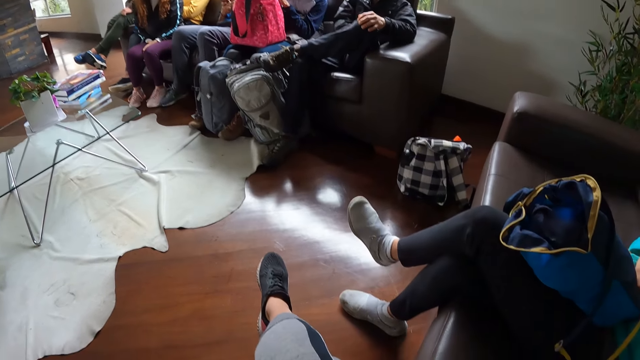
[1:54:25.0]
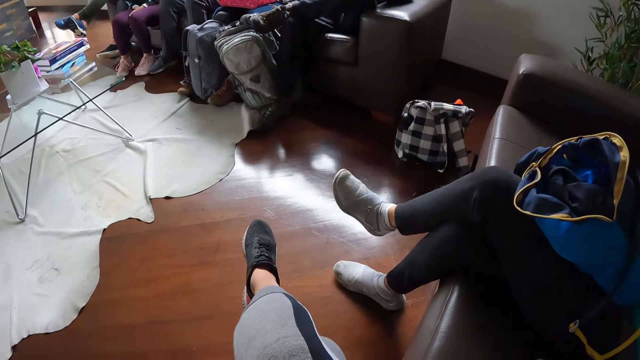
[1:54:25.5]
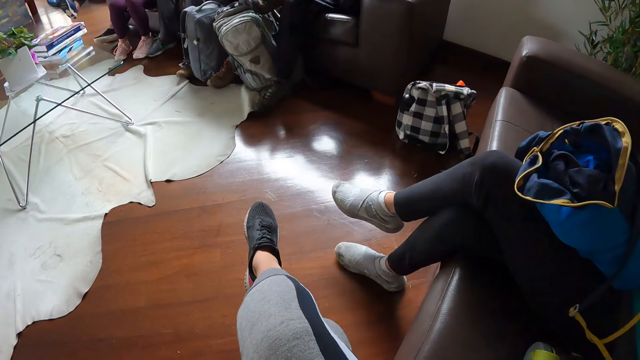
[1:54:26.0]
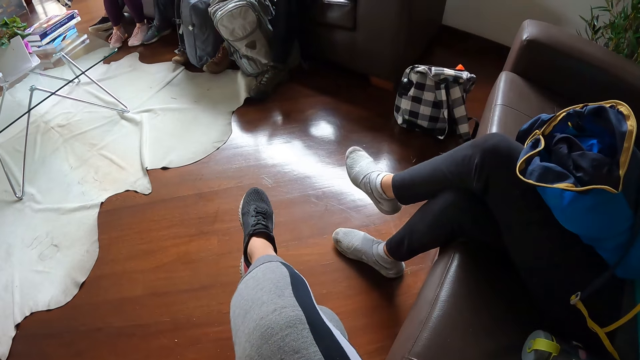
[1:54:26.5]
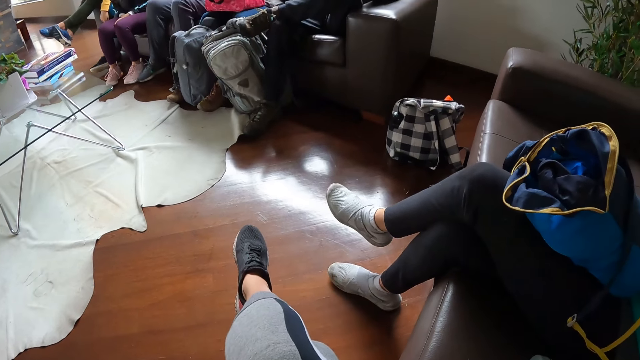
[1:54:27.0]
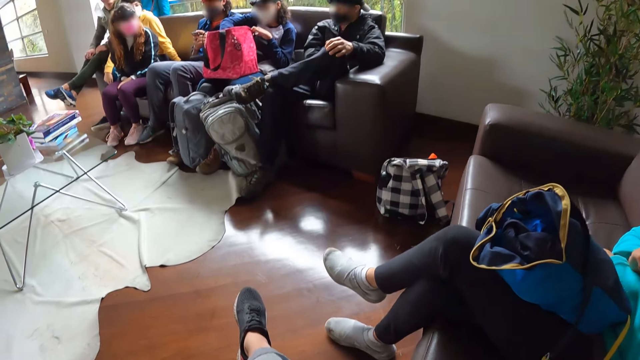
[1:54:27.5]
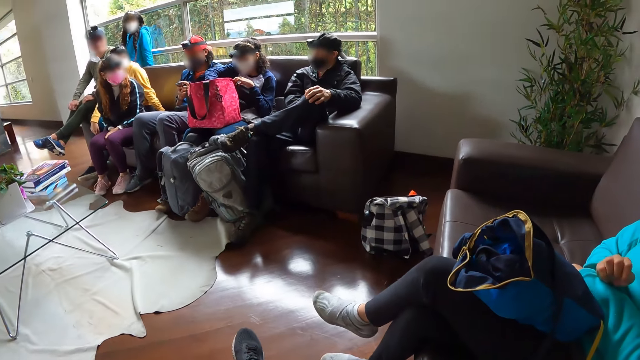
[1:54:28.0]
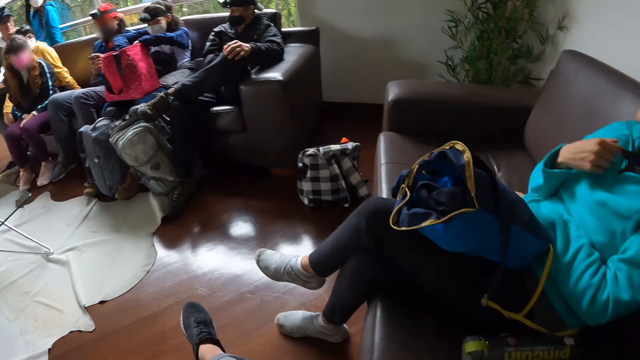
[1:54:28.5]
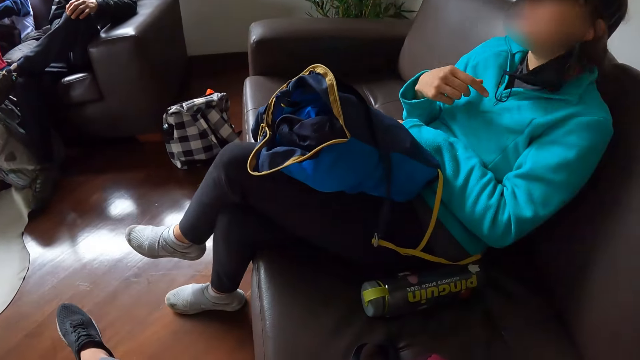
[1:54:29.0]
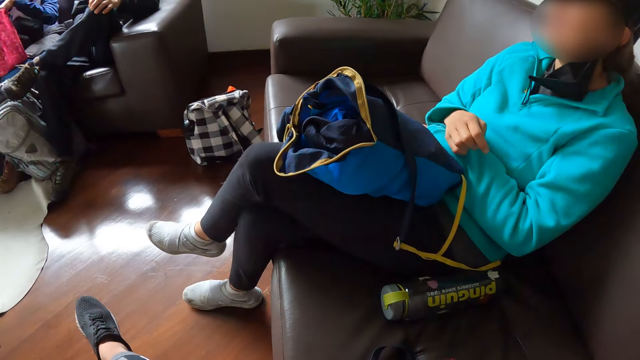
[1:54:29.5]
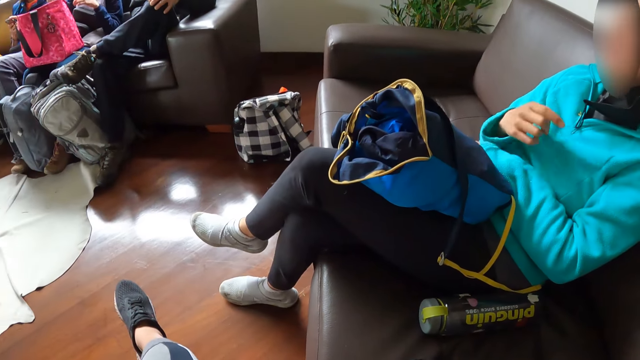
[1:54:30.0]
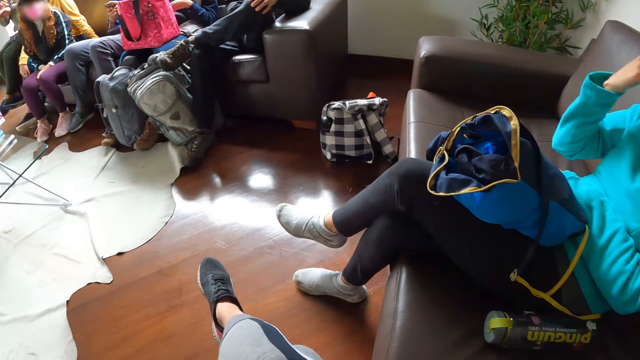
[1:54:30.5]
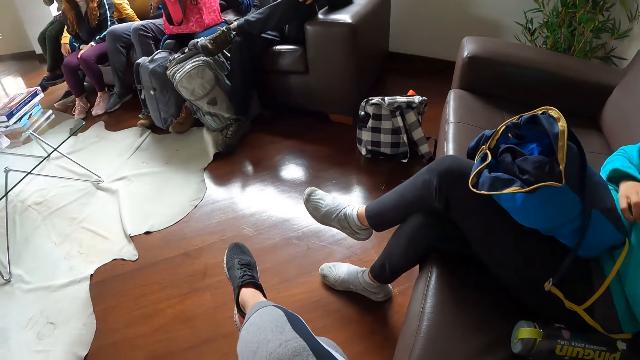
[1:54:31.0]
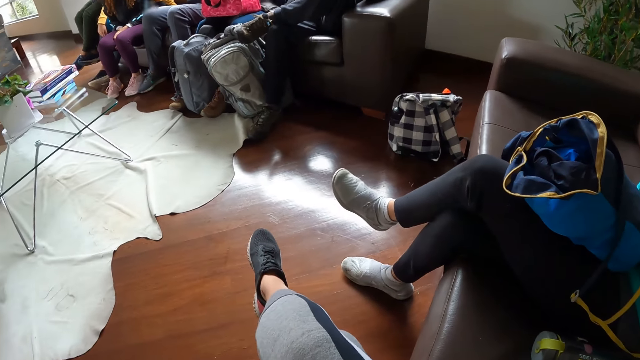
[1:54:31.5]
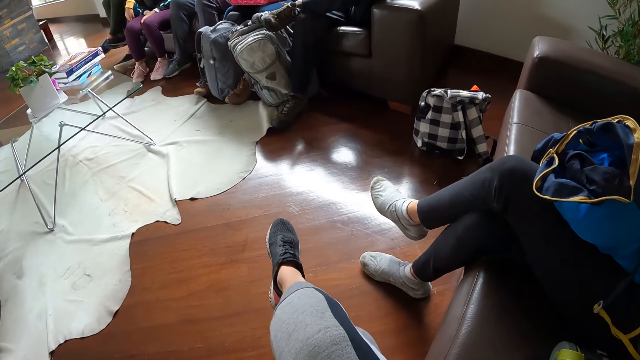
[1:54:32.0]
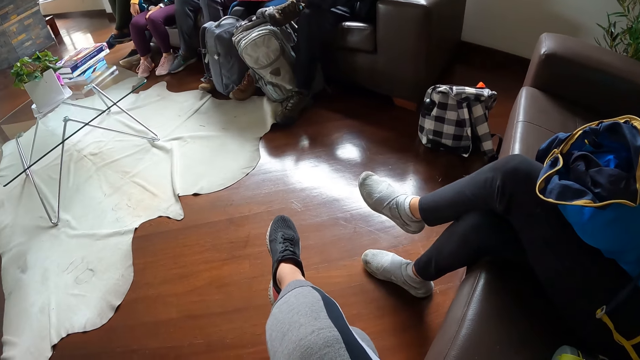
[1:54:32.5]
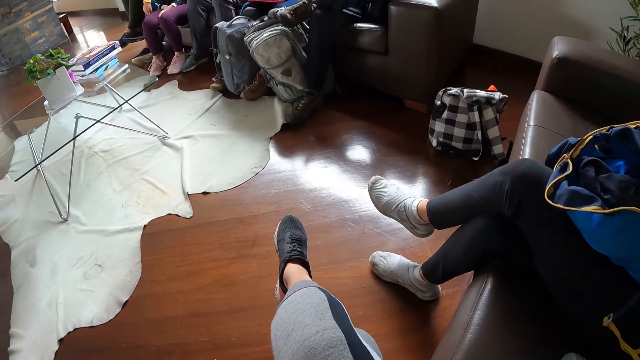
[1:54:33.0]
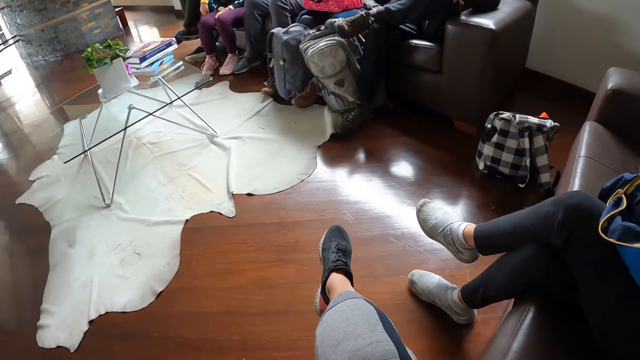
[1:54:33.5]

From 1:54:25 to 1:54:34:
A woman gesticulates with her right hand. She interacts with the camera wearer and the other people. A man interacts with the camera wearer. Another woman picks up the pouch on her lap. She puts the pouch in her right hand in the bag on her lap.

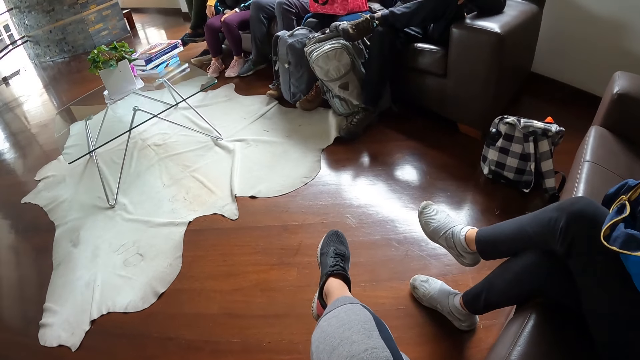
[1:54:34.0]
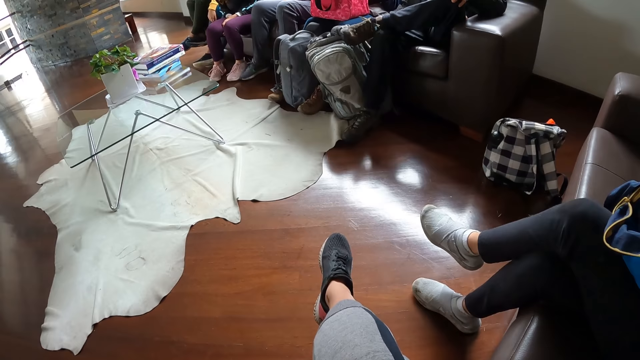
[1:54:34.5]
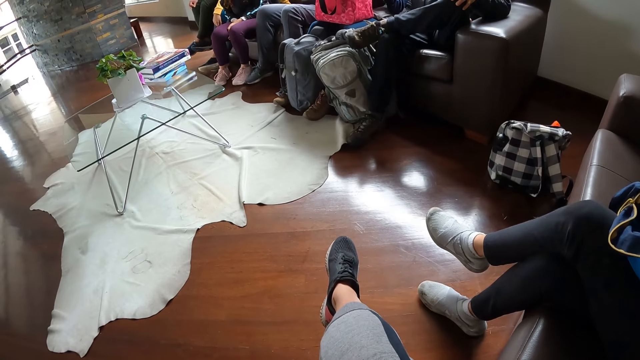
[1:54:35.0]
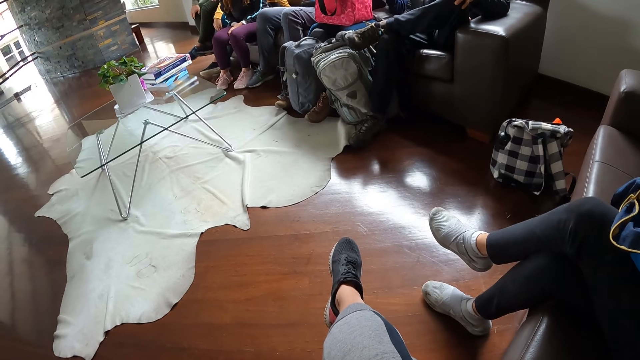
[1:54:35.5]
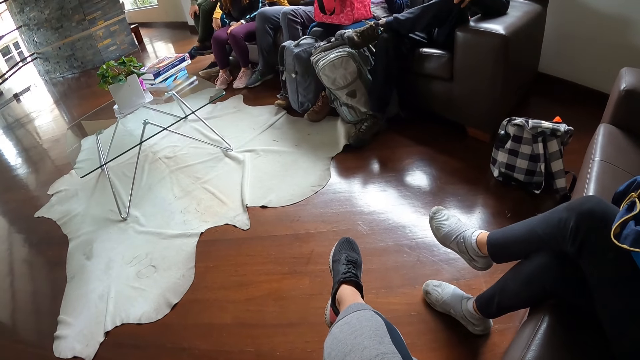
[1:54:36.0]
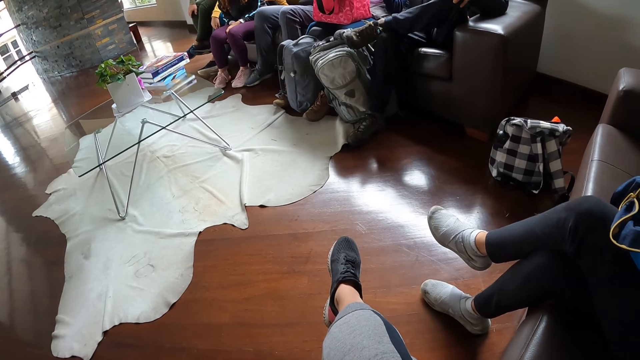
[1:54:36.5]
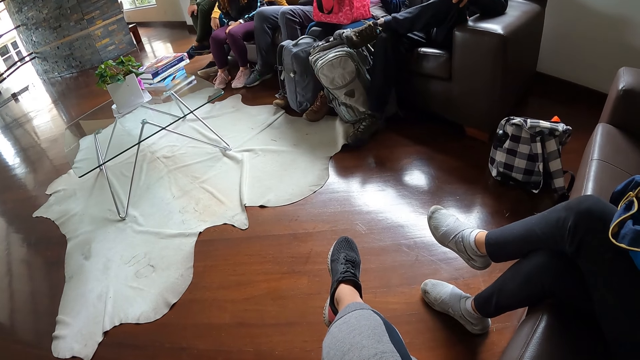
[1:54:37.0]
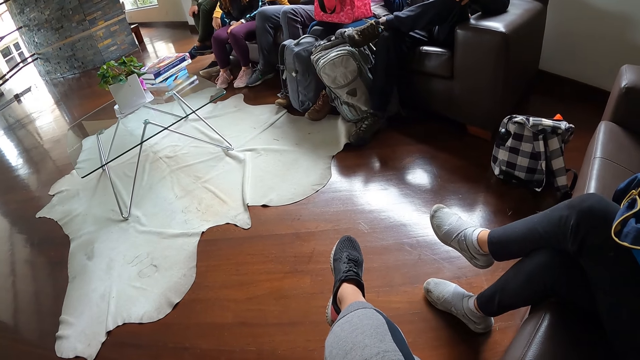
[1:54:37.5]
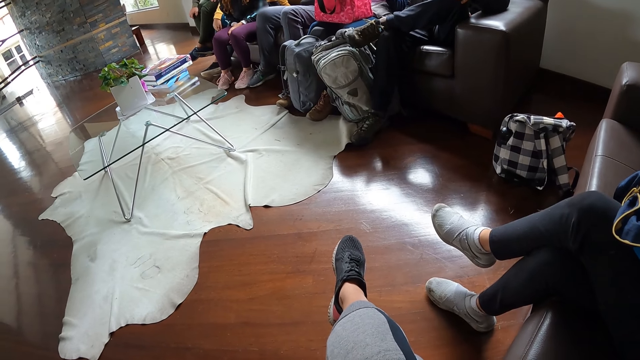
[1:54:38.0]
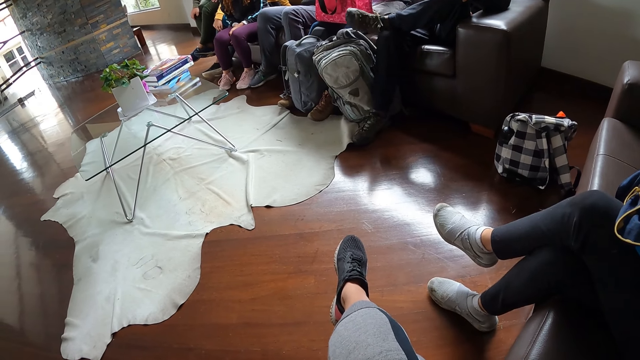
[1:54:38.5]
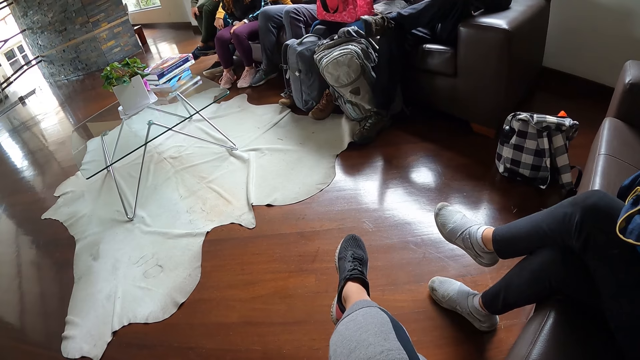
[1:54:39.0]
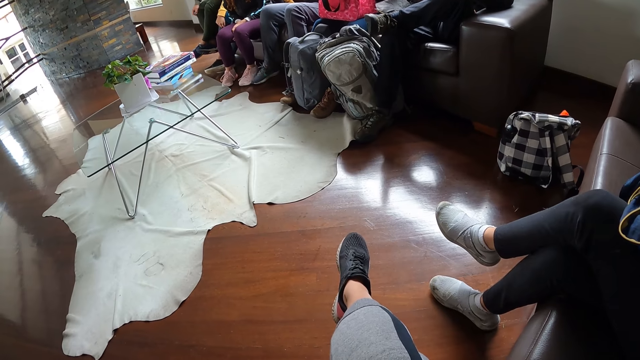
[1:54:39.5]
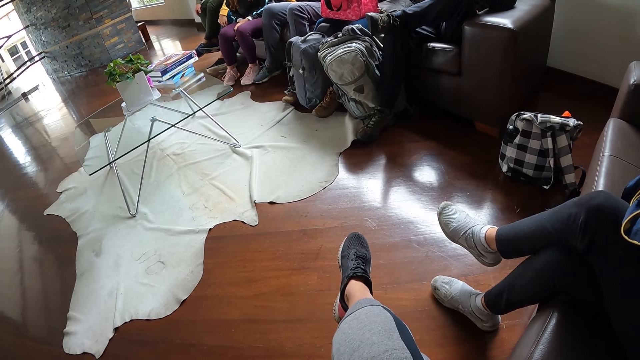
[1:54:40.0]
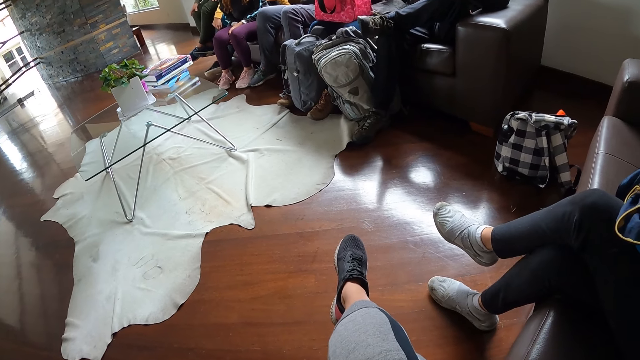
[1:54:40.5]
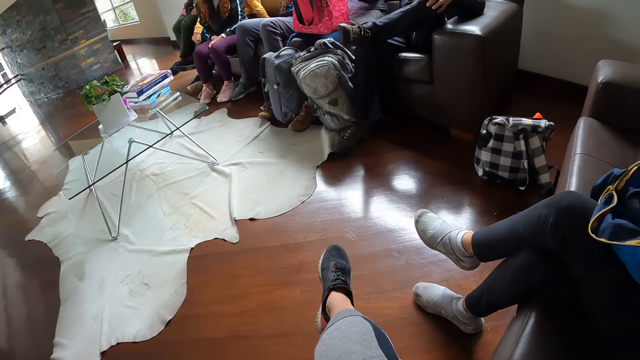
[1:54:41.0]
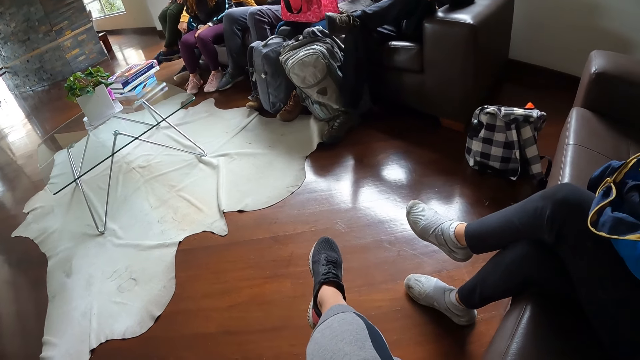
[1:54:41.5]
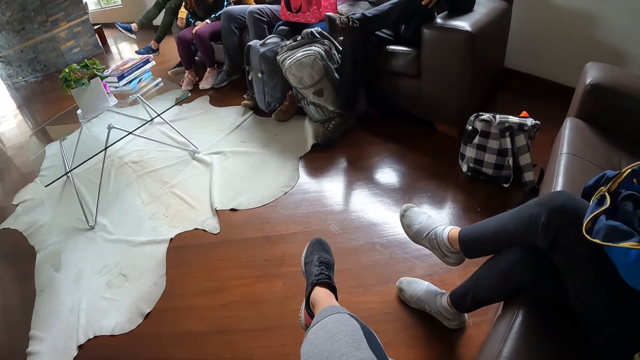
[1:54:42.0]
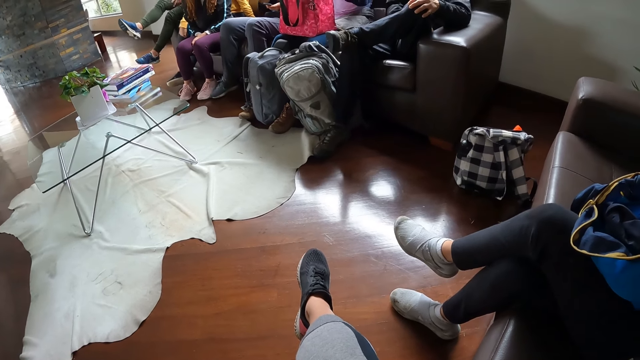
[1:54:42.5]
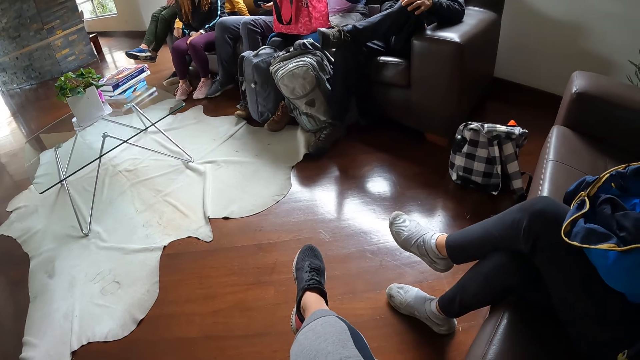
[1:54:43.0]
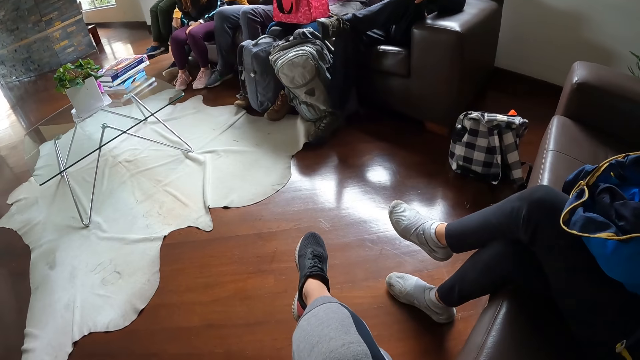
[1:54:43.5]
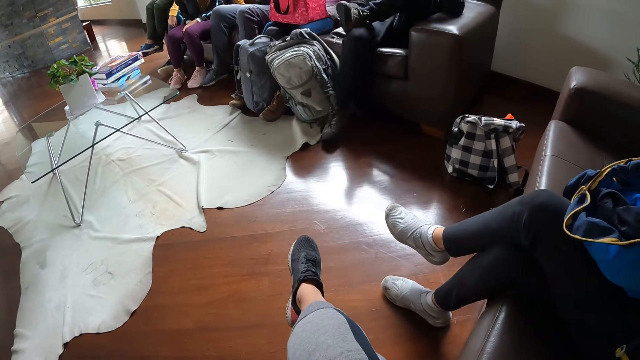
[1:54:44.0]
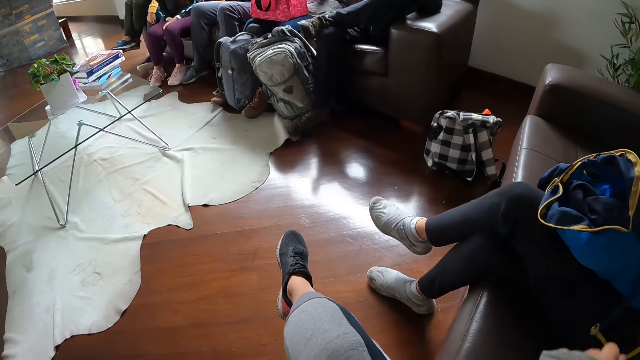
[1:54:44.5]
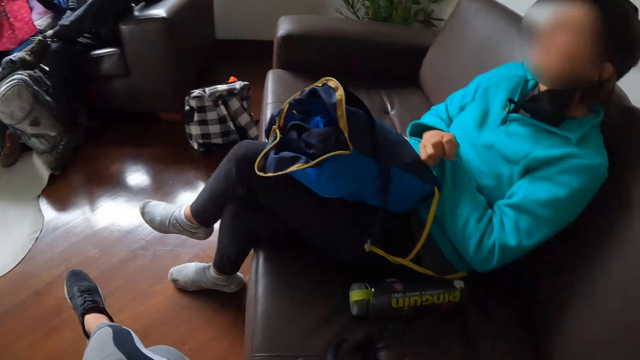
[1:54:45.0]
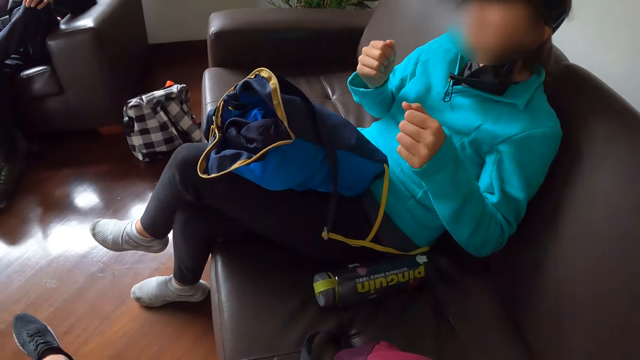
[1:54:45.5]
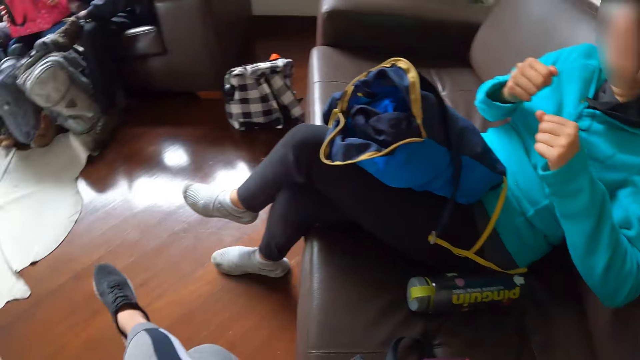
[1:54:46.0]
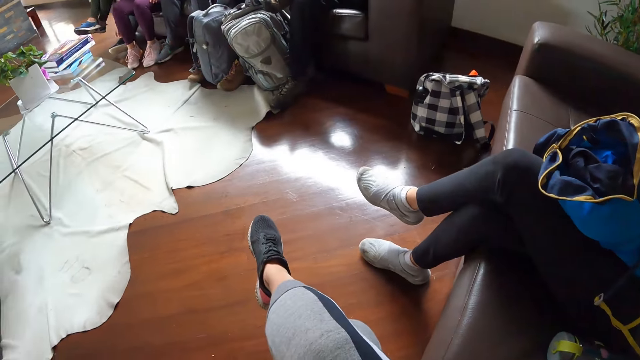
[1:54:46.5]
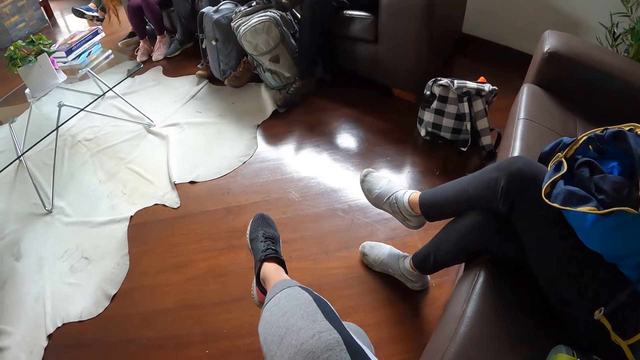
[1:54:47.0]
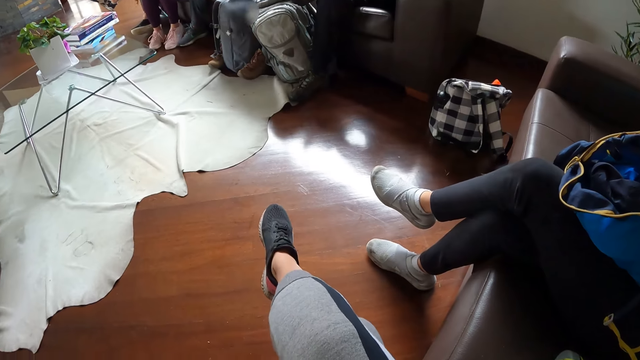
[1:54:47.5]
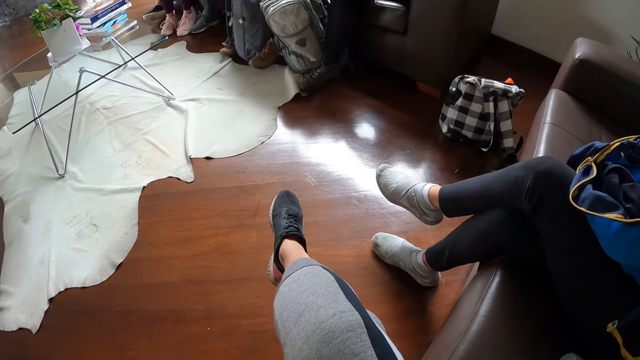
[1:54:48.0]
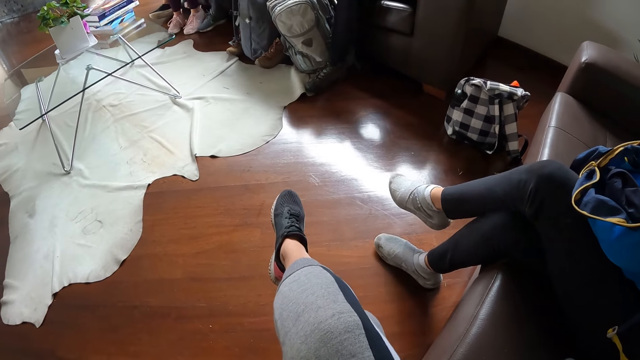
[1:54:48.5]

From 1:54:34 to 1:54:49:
A woman picks up the pouch on her lap. She puts the pouch in her right hand in the bag on her lap. She picks up the pouch on her lap. She puts the pouch in her right hand in the bag on her lap. She picks up the pouch on her lap. She puts the pouch in her right hand in the bag on her lap. Another woman gesticulates with her right hand.
